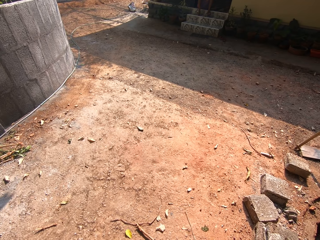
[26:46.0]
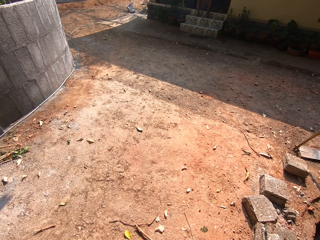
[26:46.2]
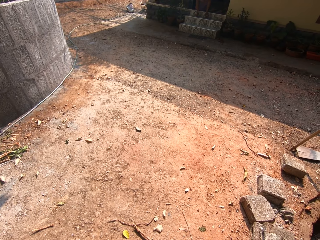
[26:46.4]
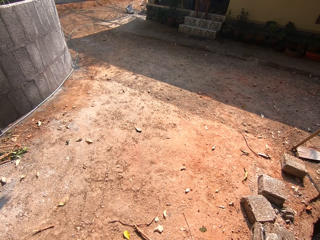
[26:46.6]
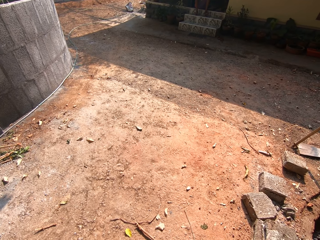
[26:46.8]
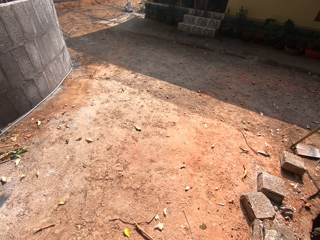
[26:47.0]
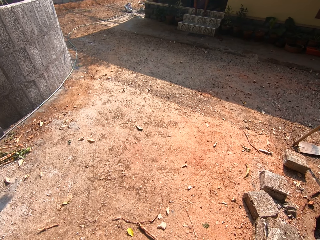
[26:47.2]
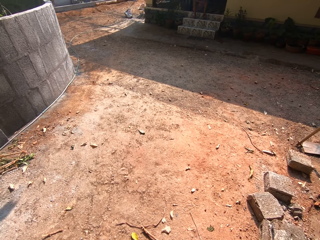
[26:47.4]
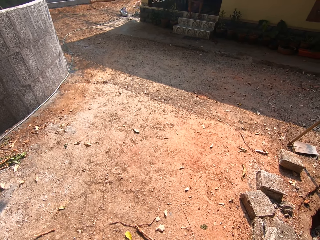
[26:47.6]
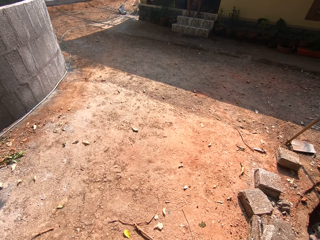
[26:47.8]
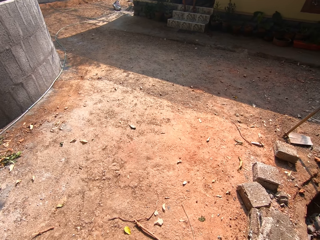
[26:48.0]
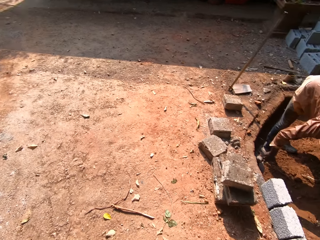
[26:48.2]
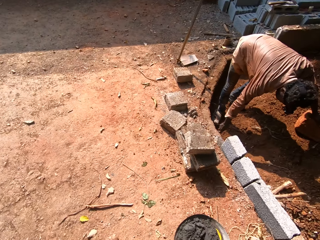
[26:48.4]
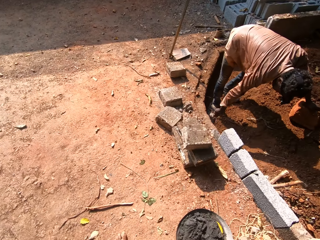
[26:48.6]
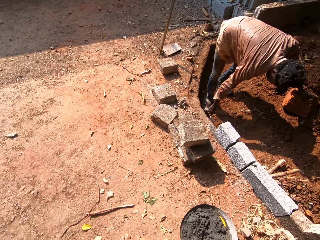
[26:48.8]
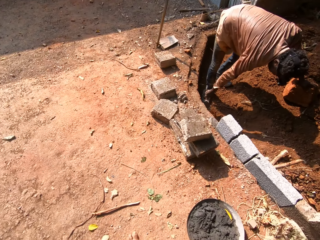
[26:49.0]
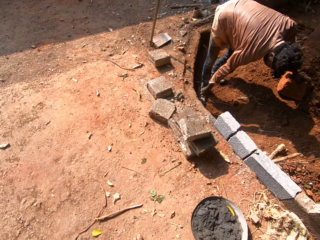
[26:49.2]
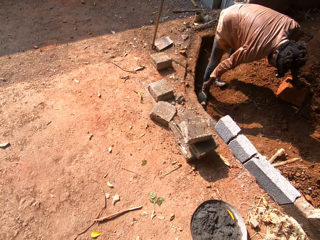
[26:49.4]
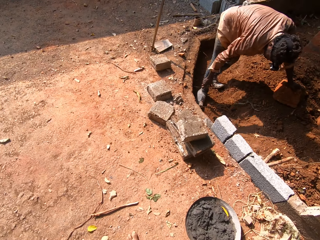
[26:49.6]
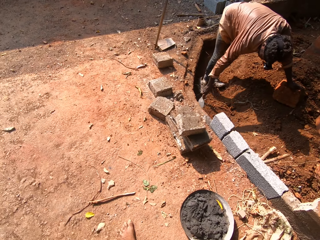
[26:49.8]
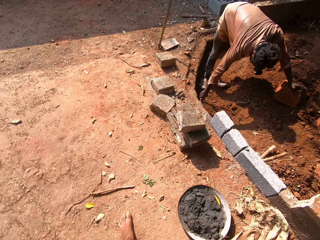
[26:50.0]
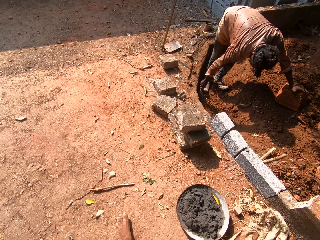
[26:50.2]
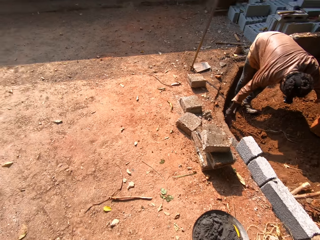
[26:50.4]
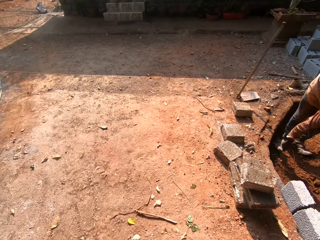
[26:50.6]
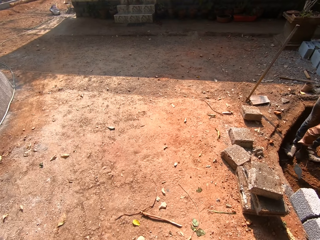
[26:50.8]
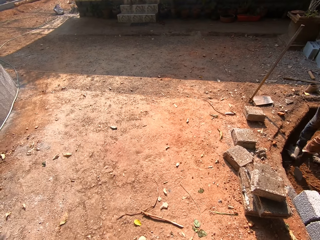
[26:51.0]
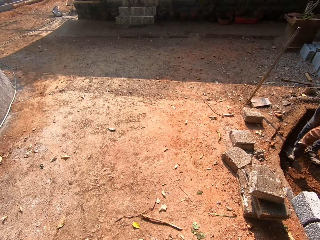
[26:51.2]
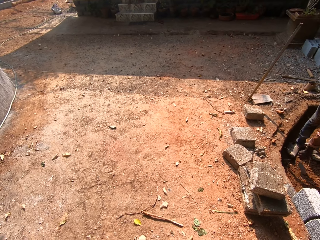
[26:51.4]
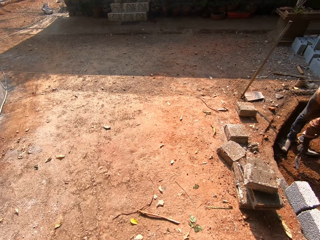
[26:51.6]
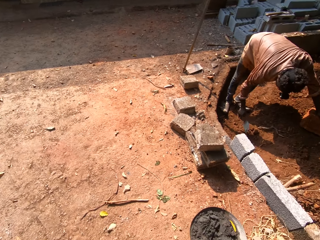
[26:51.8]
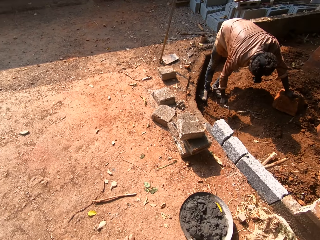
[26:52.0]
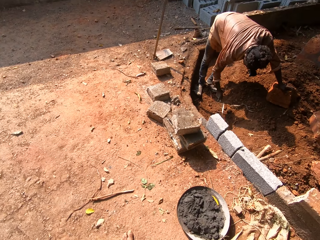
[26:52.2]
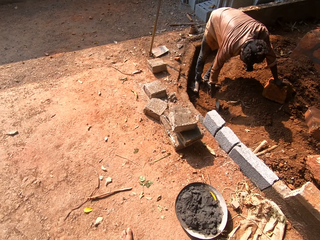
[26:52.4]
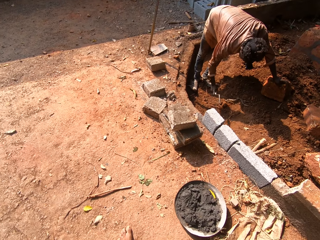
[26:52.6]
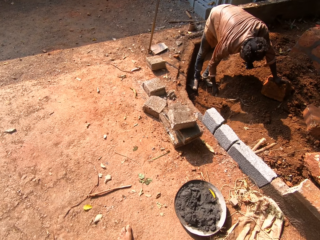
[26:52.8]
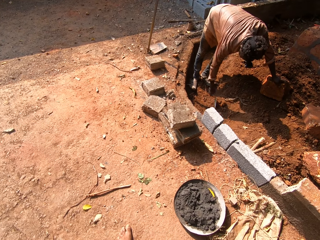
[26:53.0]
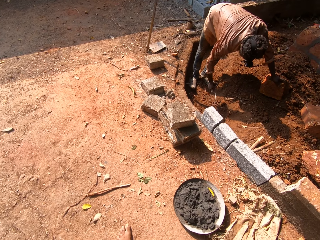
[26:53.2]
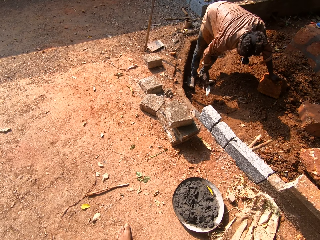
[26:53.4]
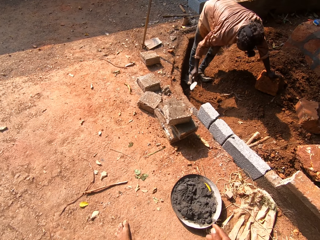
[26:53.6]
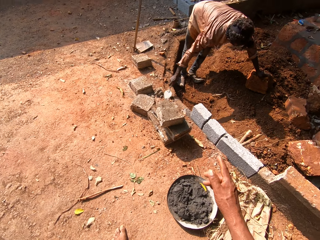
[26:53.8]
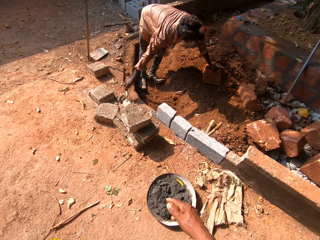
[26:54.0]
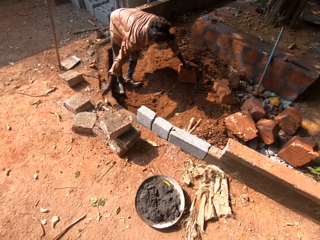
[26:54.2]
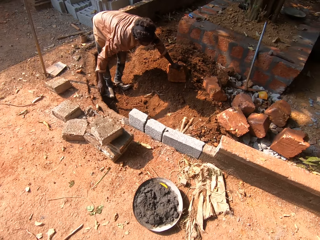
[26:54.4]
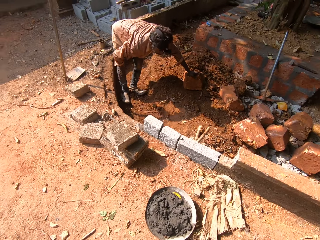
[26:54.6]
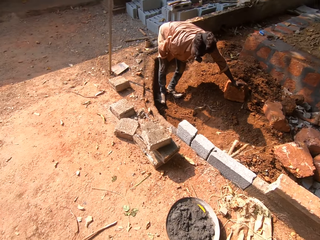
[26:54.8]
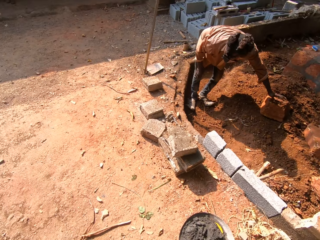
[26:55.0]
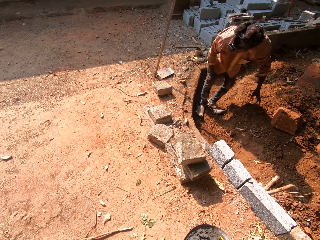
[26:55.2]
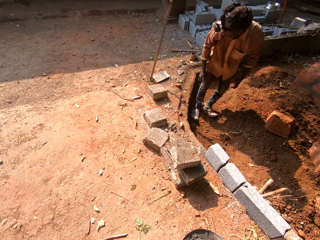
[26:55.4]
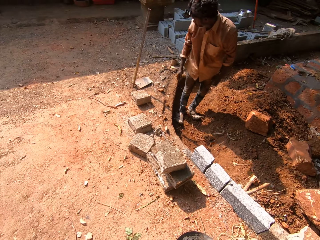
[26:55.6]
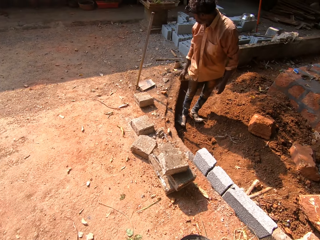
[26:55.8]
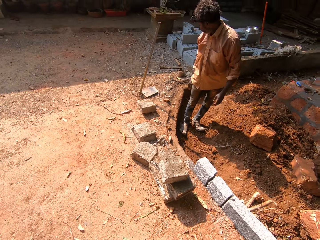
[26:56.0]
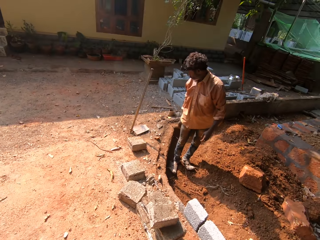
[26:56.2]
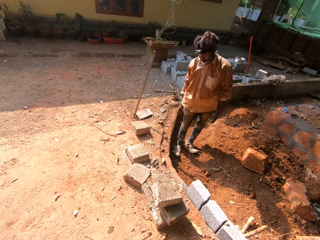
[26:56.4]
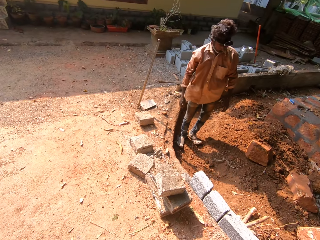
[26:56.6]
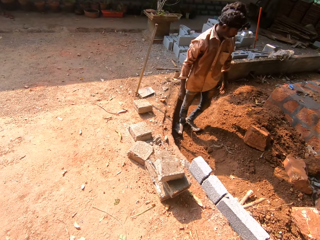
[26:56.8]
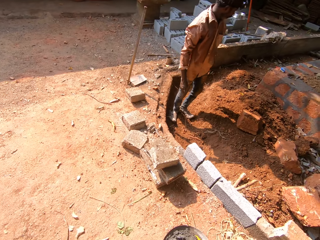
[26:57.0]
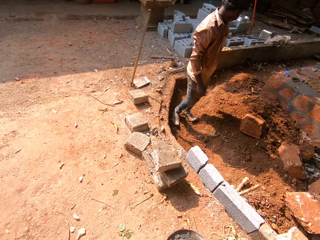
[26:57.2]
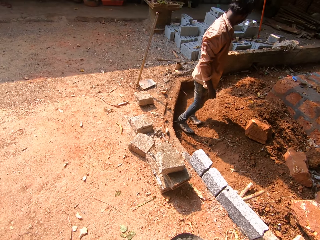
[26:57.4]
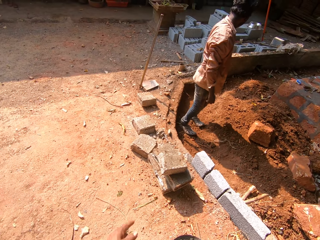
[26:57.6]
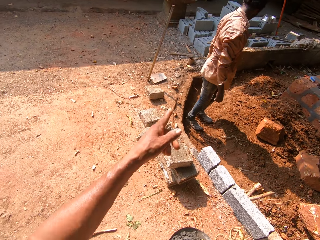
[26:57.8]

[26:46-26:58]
The man levels the soil with a hand trowel in his right hand. The man cuts some roots with the hand trowel in his right hand. The man drops the hand trowel in his right hand on the ground.

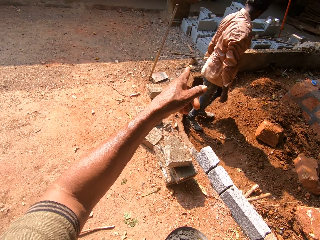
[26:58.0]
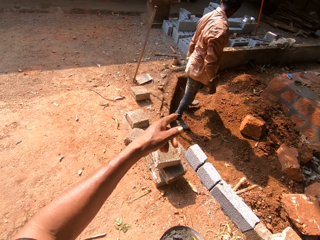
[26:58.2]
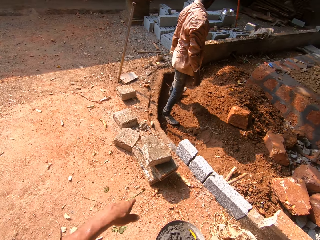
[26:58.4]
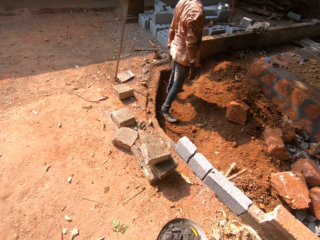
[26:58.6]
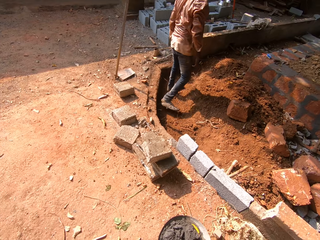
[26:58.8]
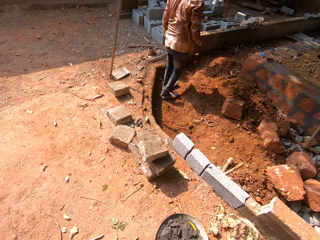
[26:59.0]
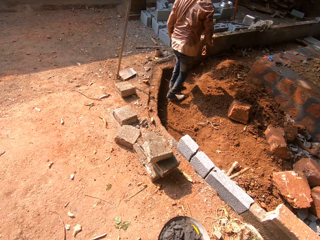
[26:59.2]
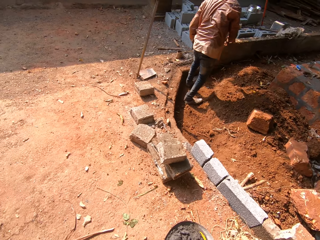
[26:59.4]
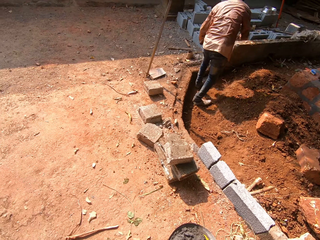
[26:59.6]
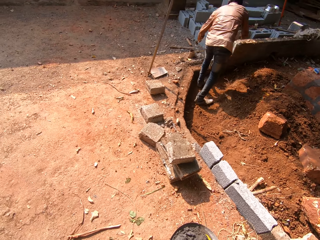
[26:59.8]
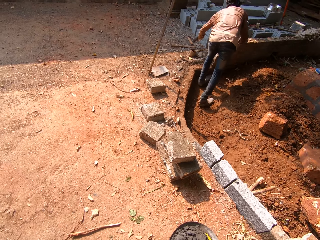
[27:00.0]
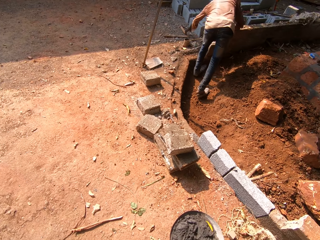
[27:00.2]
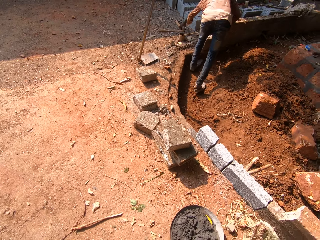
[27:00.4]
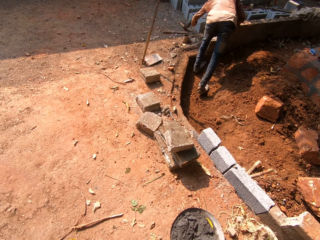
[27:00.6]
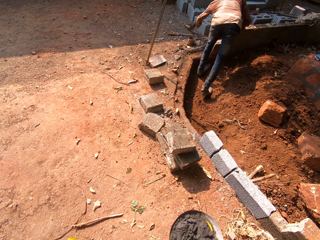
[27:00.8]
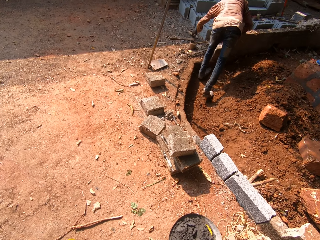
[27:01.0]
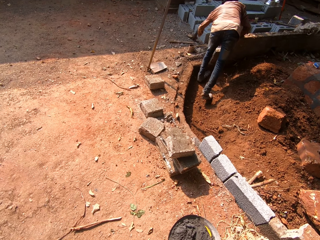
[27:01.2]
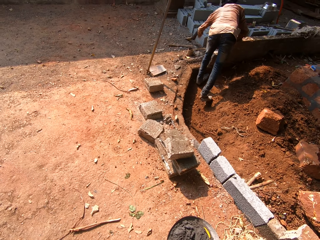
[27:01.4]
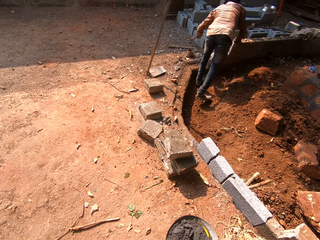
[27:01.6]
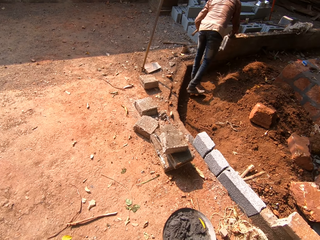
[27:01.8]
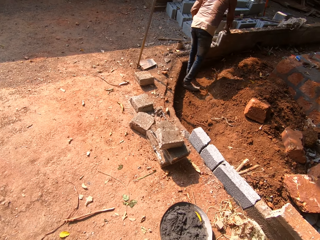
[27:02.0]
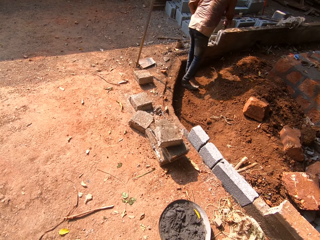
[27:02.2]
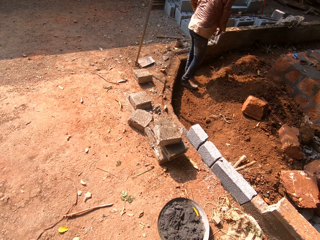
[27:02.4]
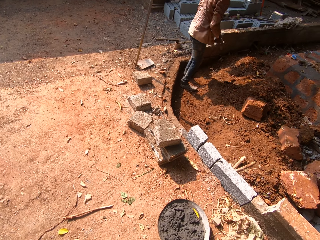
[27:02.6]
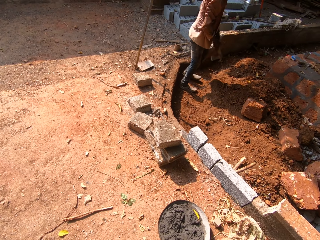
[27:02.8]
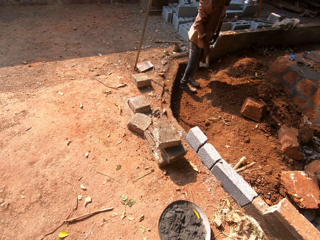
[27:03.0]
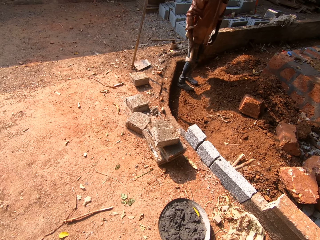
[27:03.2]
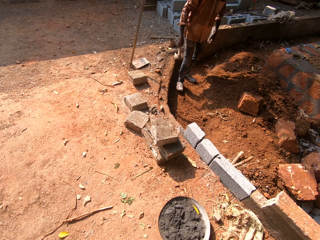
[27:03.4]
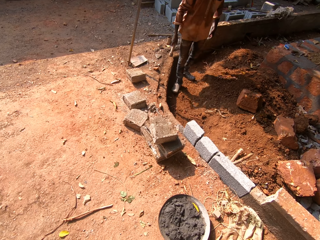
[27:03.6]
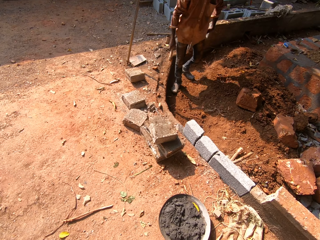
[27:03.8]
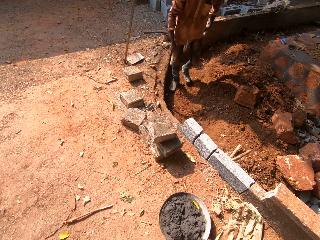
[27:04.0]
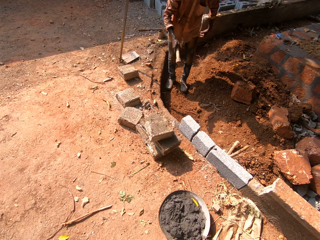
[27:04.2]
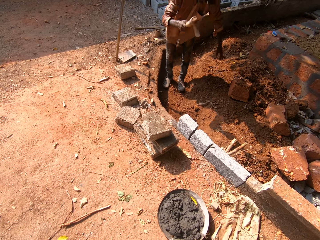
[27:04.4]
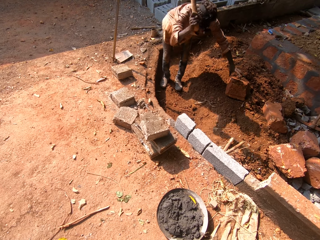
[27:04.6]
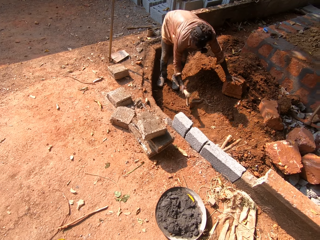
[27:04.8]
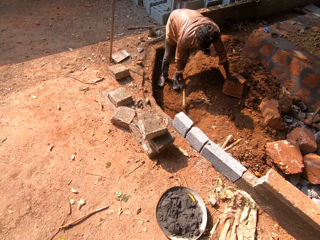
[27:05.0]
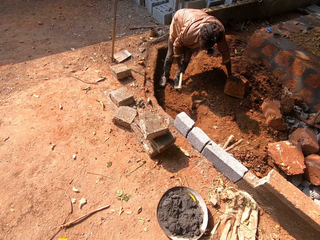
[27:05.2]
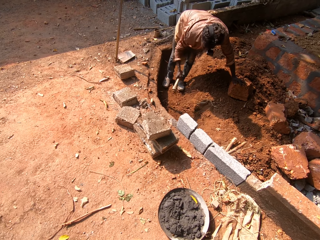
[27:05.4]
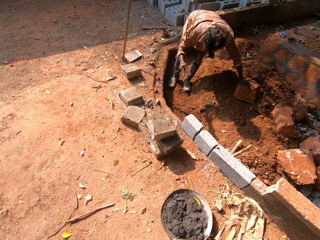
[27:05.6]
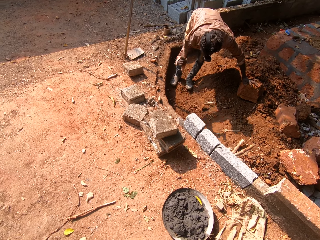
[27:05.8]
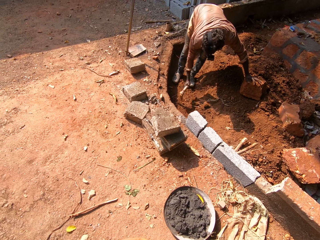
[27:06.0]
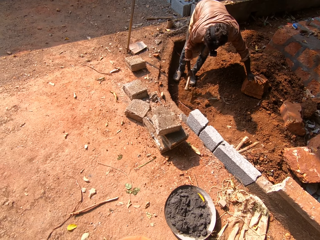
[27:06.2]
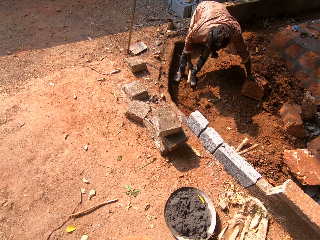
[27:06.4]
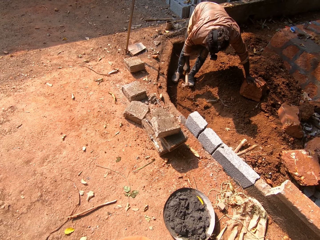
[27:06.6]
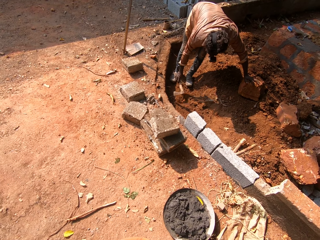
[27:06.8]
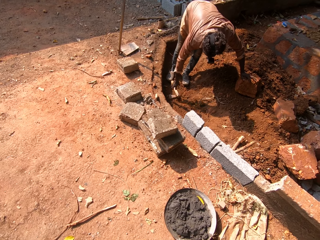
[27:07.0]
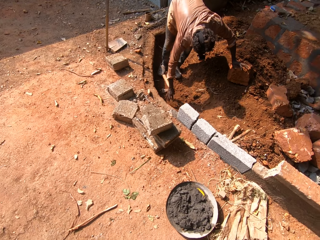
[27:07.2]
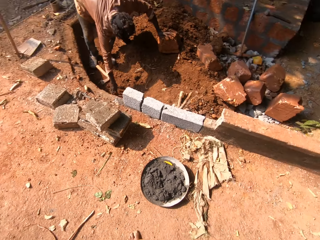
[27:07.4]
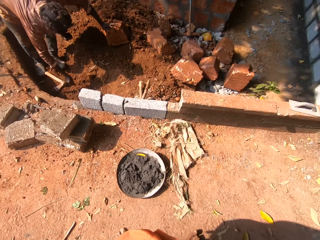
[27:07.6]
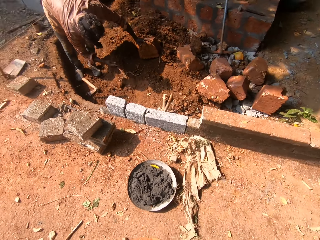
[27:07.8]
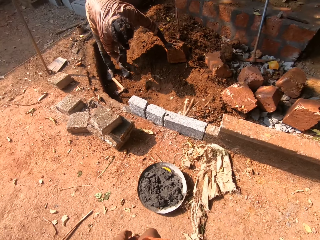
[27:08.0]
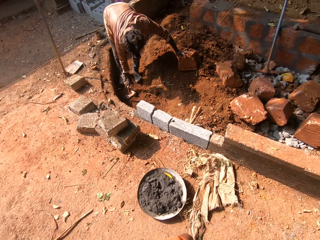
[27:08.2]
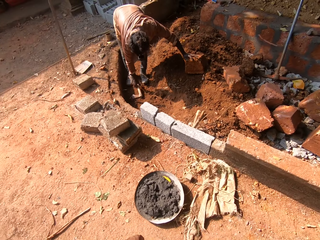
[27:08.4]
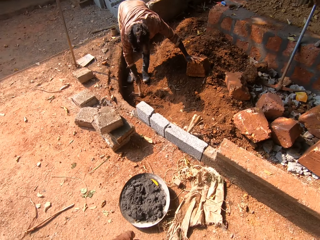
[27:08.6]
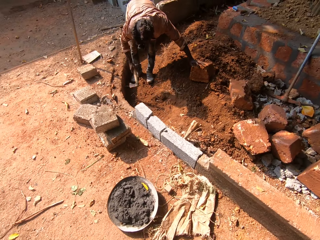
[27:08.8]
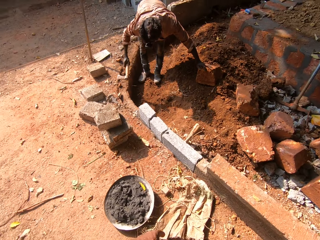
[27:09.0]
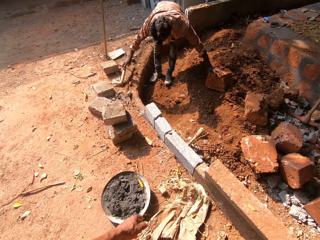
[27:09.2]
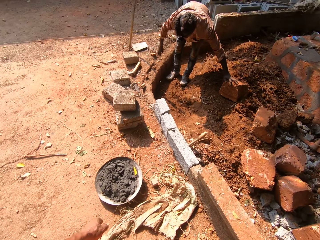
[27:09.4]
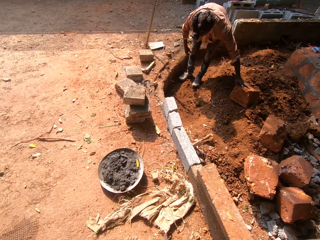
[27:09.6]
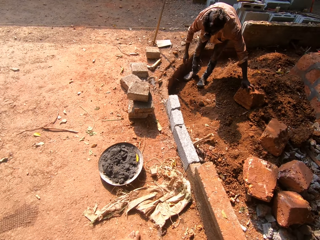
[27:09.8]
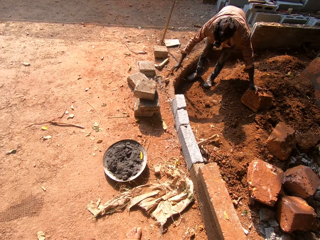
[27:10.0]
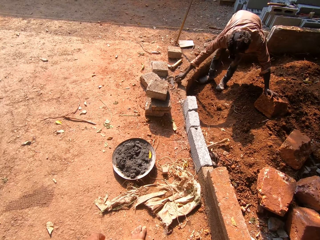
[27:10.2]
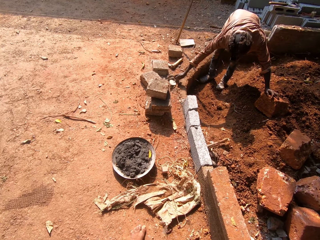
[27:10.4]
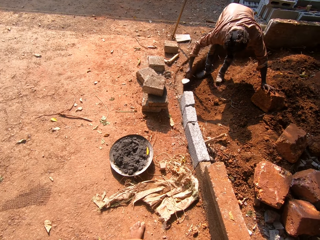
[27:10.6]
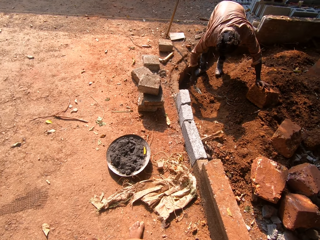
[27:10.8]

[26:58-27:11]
The man picks up a hand mattock or axe on the ground with his left hand. The man passes the hand mattock in his left hand to his right hand. The man digs the soil with the hand mattock in his right hand. The man hits the ground with the axe. The man drops the hand mattock in his right hand on the ground. The man removes a stick in the soil with his right hand. The man picks up the hand mattock on the ground with his right hand. The man drops the hand mattock in his right hand on the ground. The man holds the stone. The man picks up the hand trowel on the ground with his right hand.
